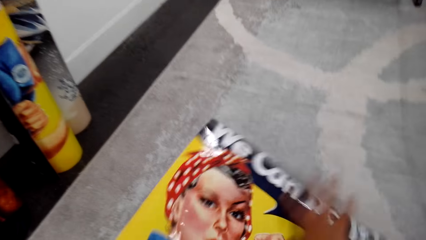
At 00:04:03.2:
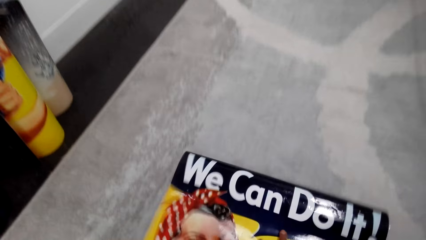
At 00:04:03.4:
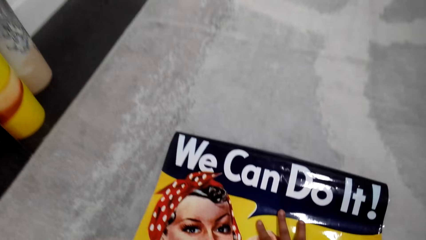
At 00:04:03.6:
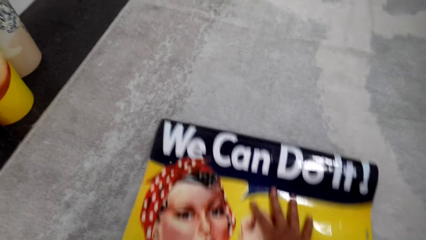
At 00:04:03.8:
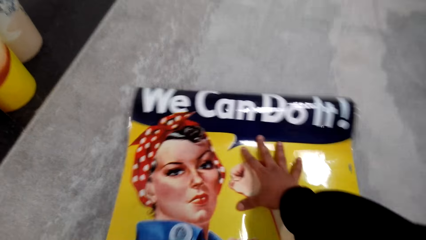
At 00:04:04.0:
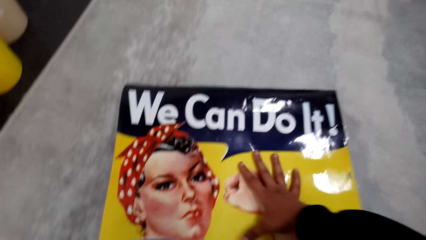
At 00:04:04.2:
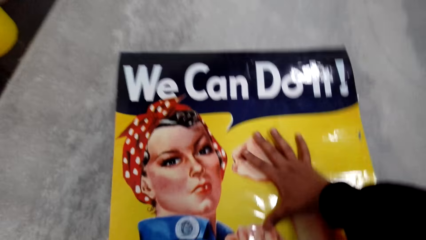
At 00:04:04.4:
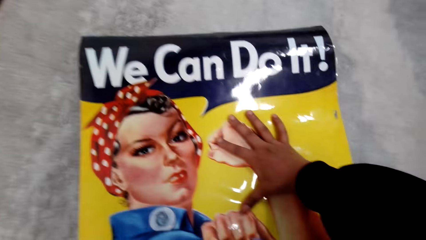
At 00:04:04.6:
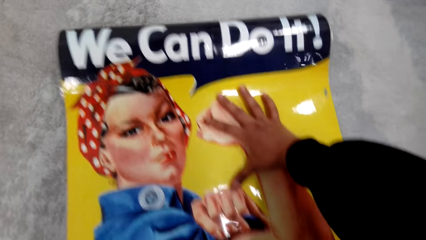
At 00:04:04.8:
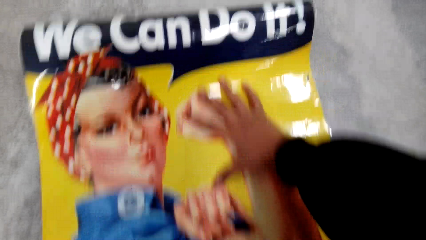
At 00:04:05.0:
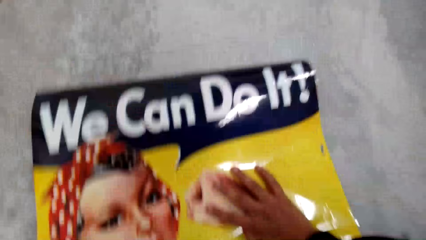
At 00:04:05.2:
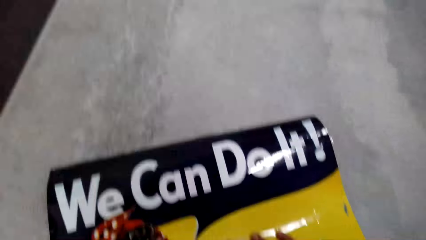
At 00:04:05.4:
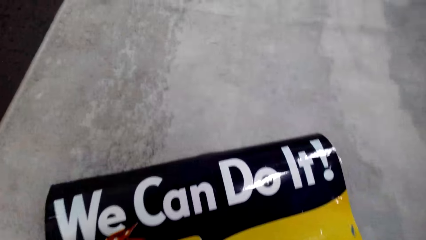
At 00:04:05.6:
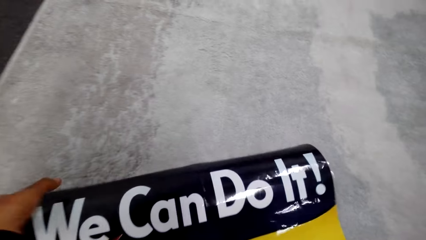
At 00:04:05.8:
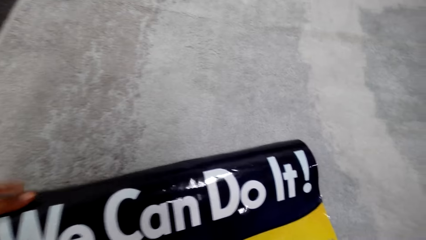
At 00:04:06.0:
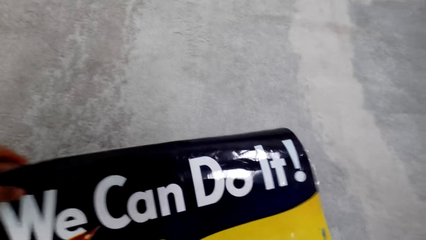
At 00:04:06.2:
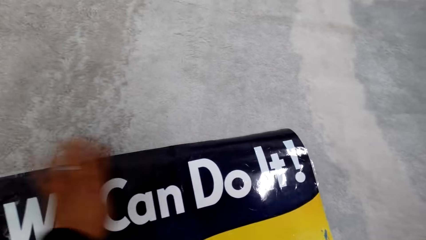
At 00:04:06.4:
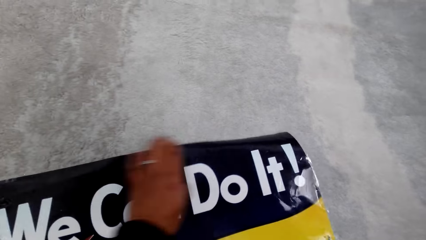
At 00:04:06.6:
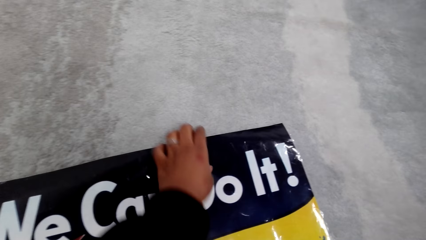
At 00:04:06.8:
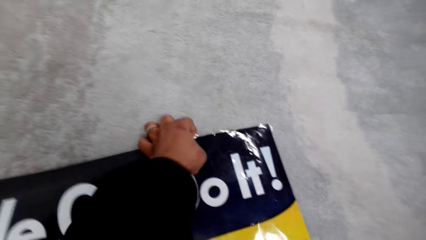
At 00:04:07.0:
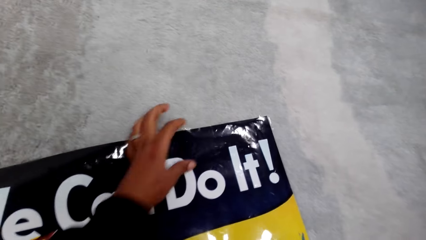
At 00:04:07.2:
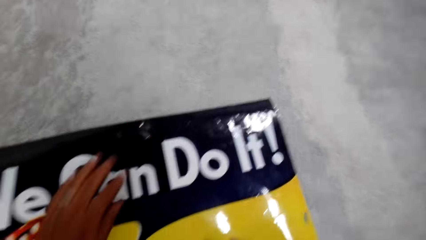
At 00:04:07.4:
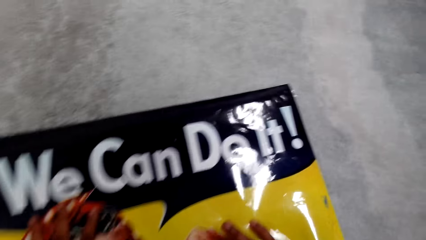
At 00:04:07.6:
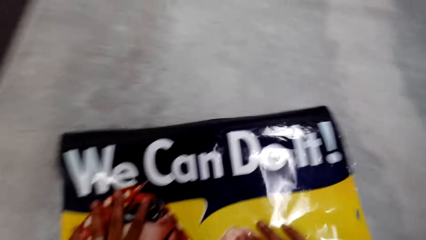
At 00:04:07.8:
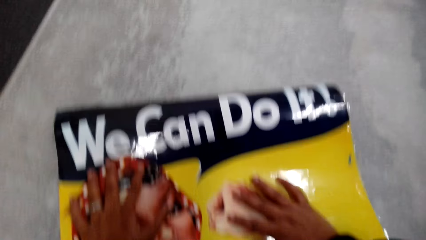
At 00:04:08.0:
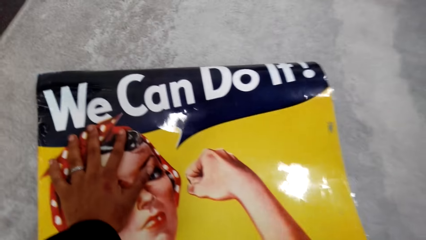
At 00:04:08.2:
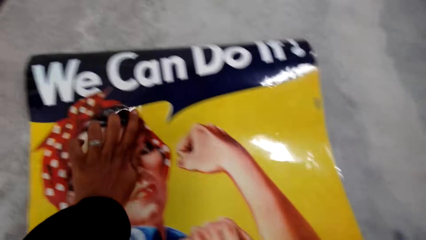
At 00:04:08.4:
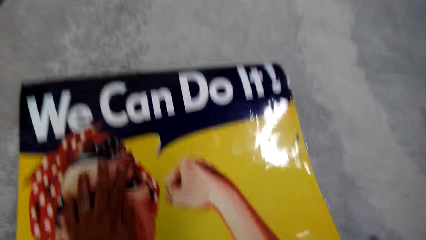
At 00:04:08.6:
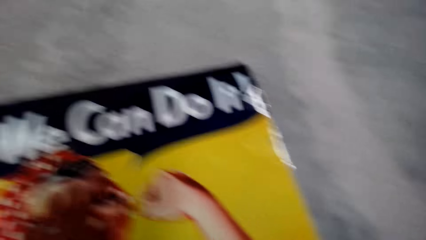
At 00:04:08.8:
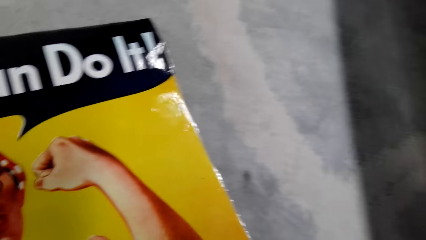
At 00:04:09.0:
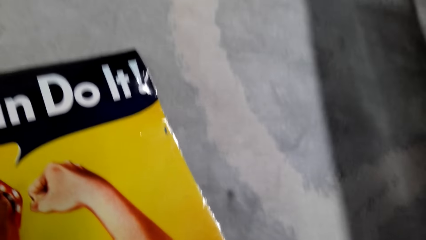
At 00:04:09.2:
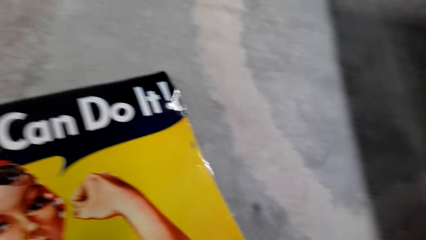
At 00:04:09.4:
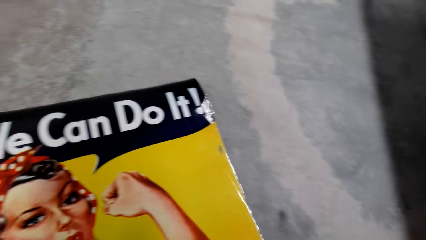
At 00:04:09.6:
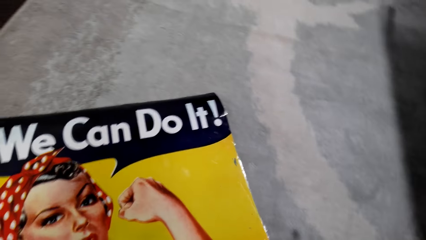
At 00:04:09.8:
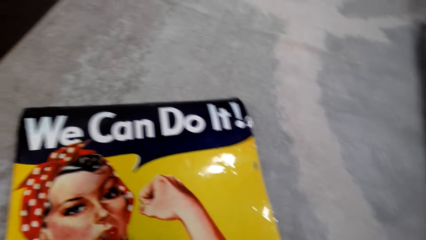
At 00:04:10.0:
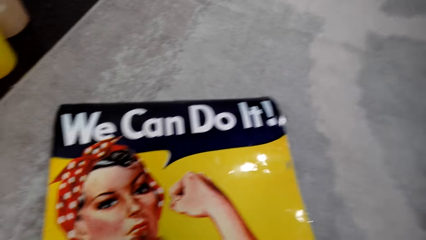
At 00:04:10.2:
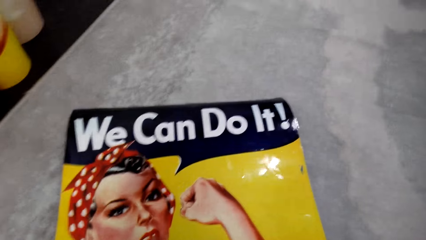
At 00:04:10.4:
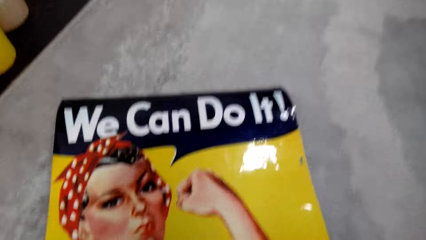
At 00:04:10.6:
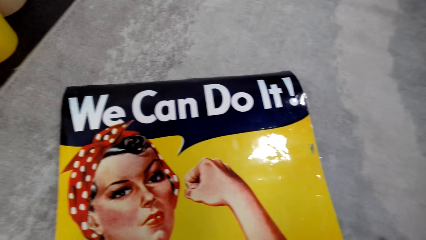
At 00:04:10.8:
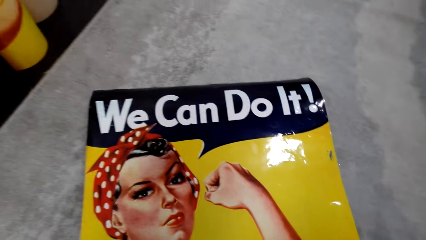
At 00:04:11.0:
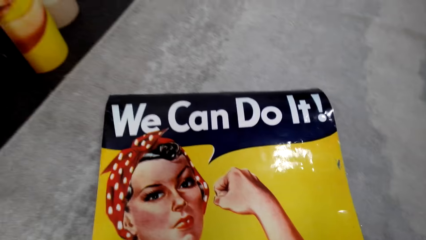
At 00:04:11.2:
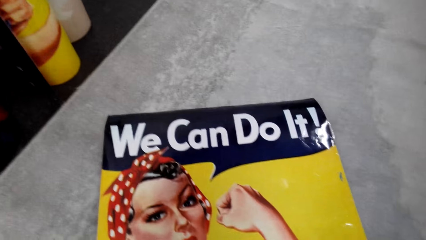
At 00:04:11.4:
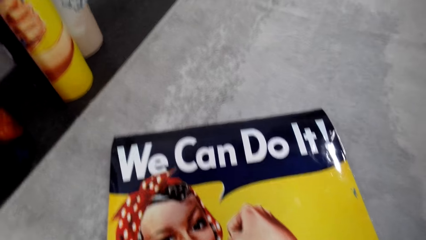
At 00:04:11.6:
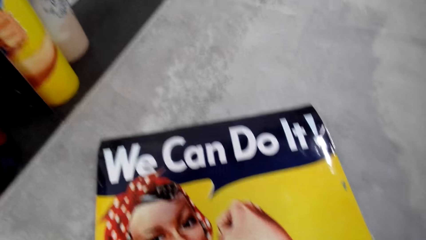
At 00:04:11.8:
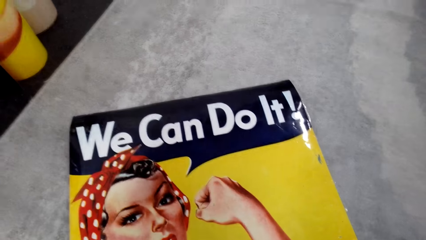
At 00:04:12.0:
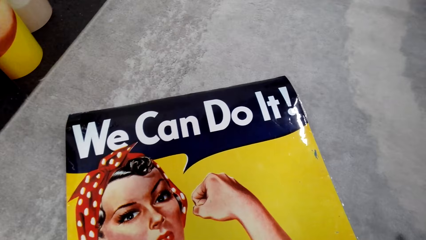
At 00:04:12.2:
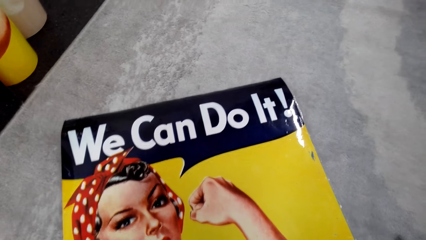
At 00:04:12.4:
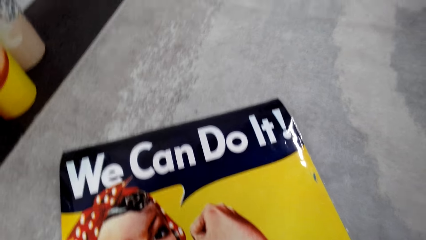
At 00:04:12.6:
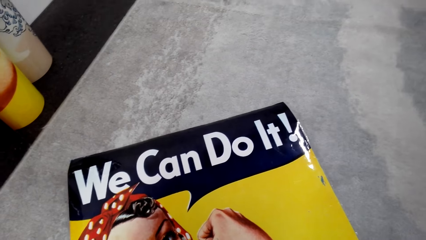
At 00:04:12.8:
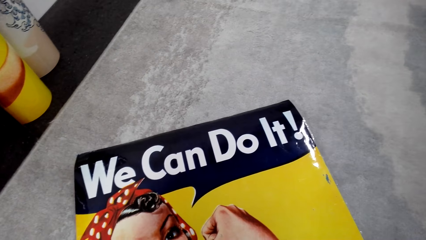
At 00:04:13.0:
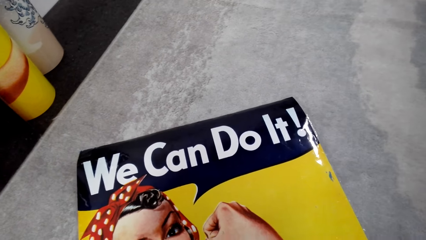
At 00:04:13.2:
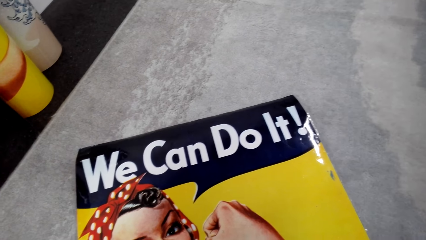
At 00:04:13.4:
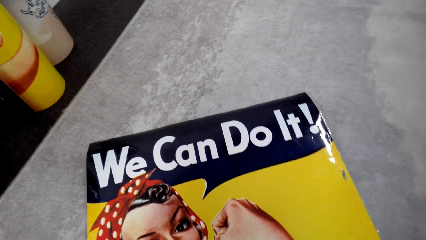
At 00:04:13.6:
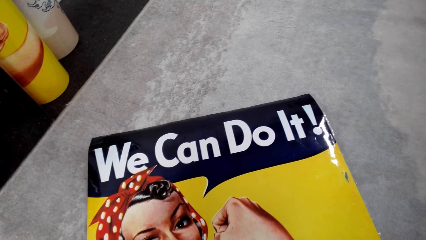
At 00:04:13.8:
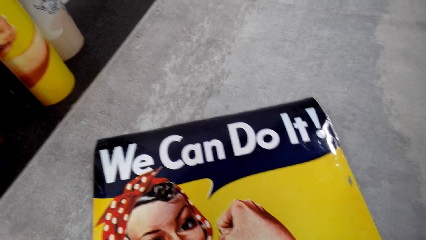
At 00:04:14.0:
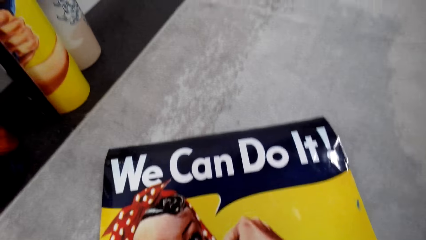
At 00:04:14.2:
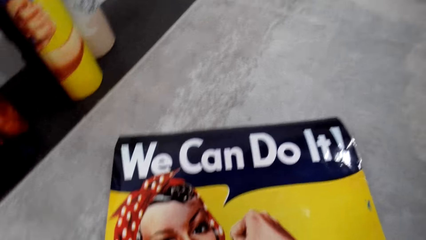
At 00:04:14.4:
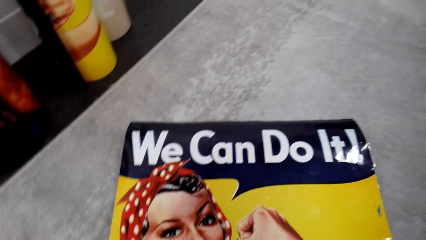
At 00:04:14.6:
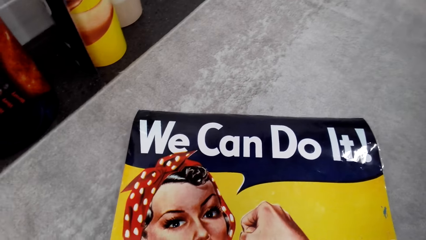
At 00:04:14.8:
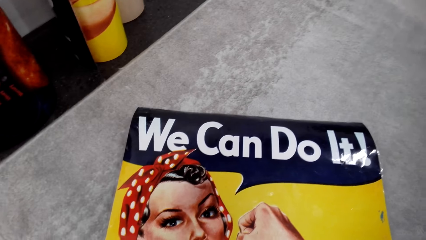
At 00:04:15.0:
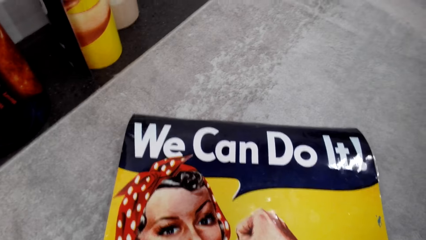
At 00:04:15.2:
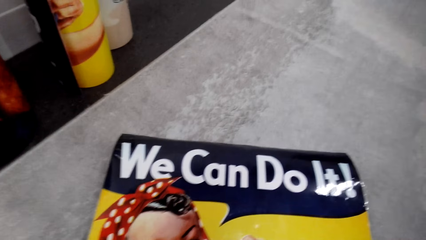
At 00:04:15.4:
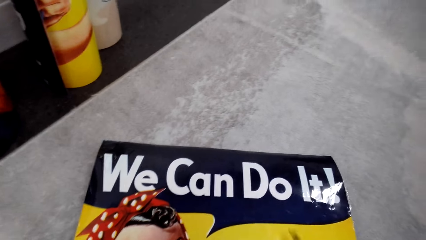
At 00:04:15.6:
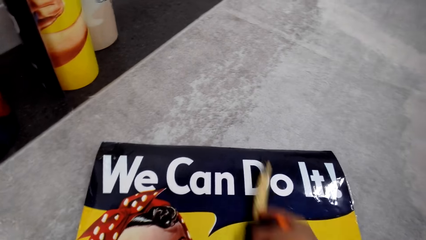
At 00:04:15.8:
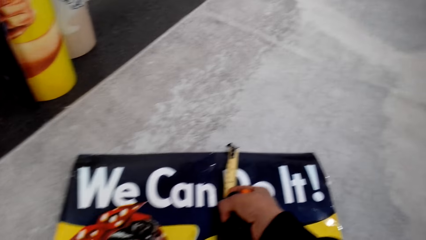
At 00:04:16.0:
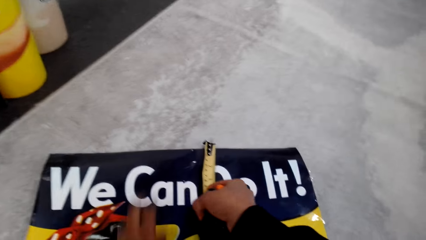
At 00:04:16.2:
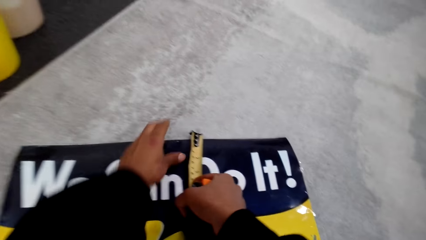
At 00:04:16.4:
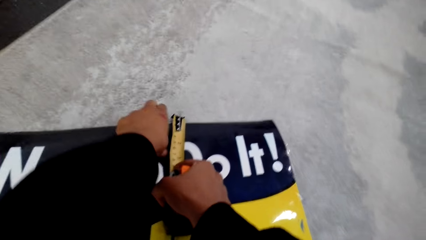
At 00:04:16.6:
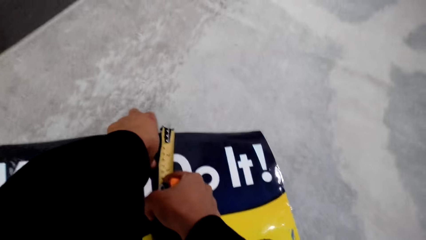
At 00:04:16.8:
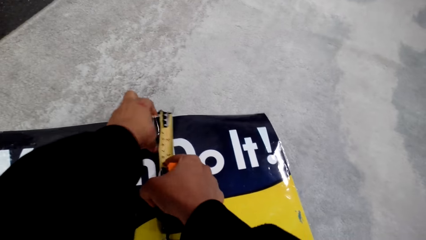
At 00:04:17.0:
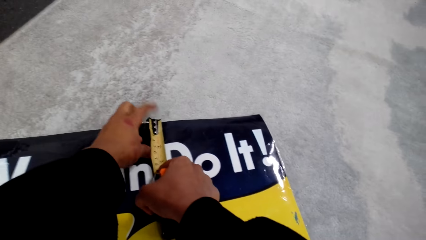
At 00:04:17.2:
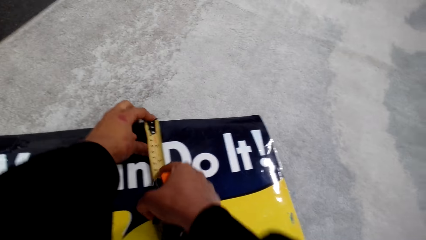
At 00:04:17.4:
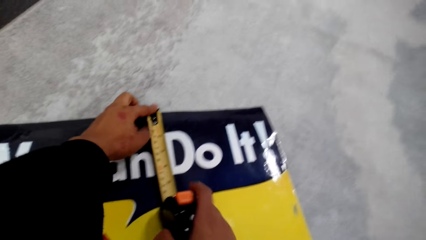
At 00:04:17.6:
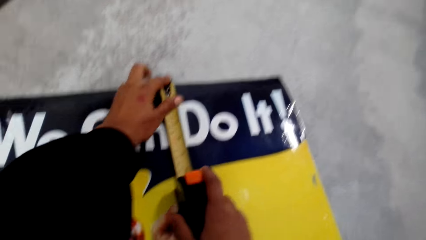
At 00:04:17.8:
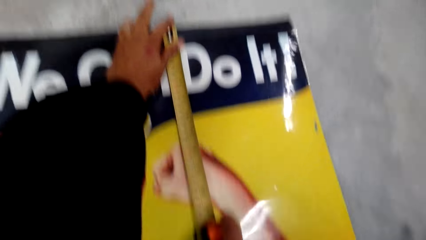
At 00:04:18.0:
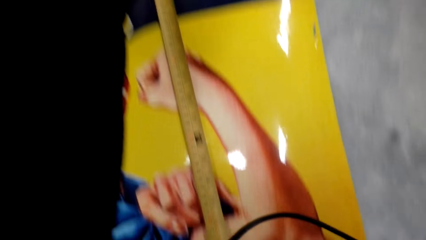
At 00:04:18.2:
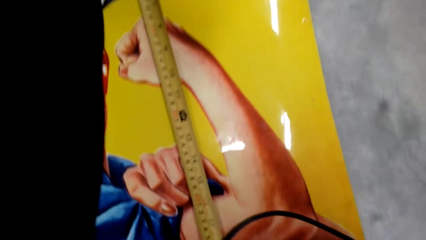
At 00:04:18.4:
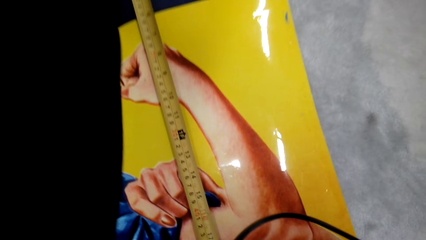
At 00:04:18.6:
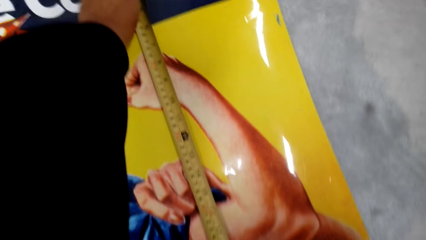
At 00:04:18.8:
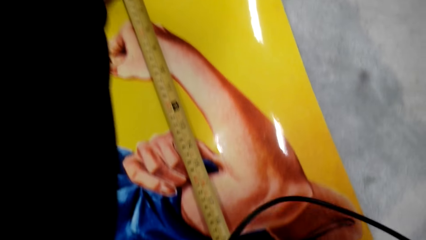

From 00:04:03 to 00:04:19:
The camera wearer puts the paper roll down. They measure the paper roll with a tape measure.
